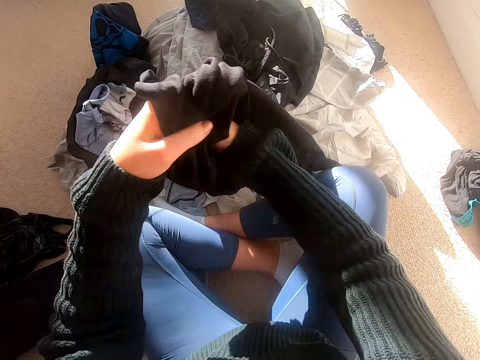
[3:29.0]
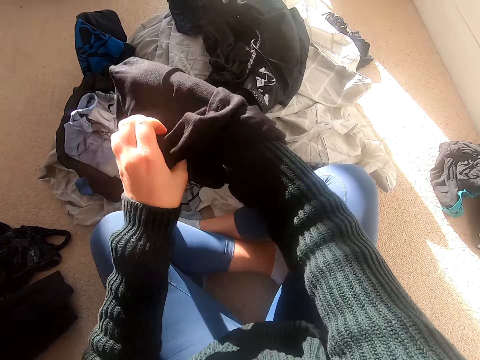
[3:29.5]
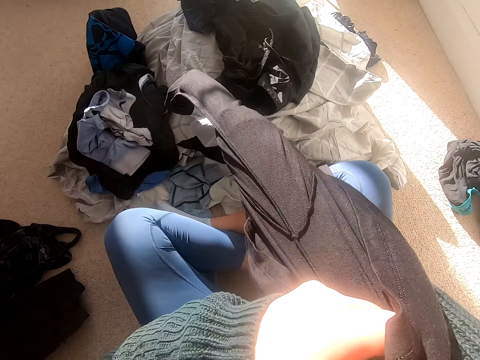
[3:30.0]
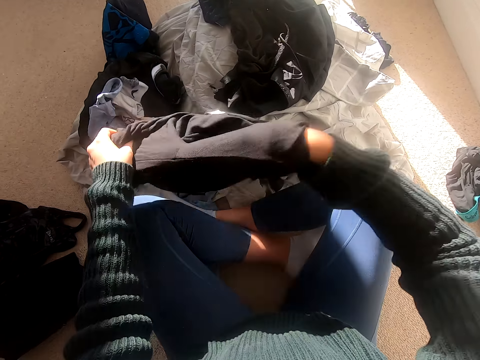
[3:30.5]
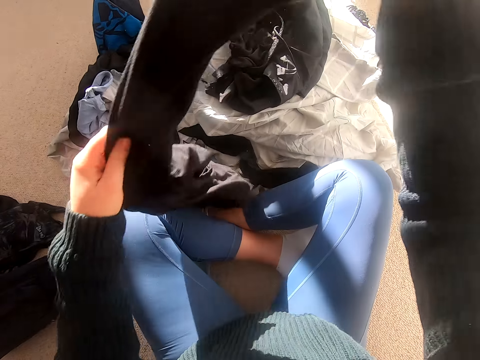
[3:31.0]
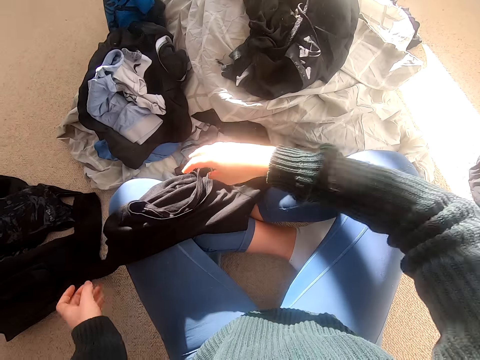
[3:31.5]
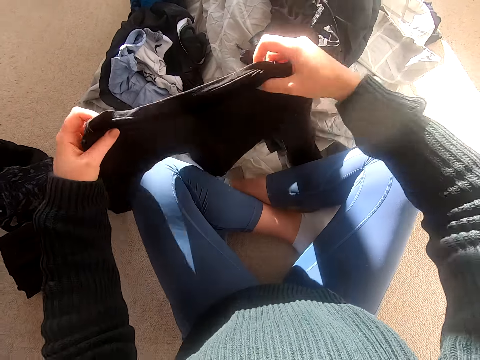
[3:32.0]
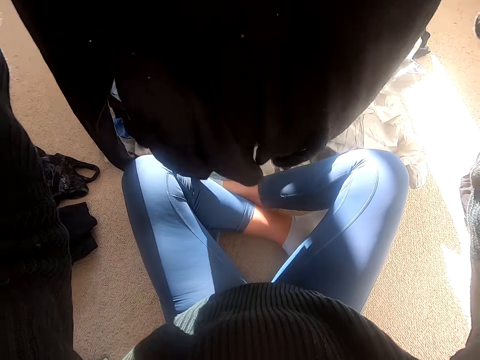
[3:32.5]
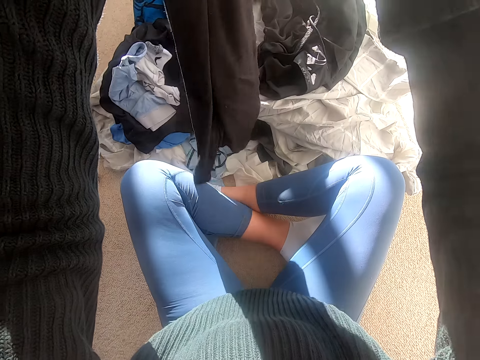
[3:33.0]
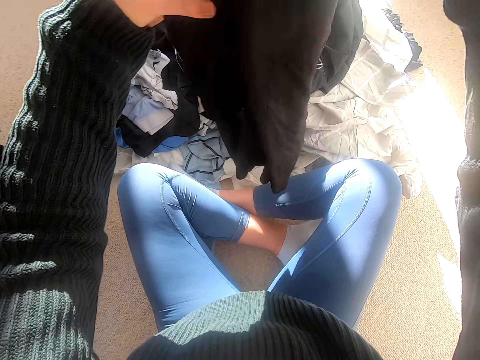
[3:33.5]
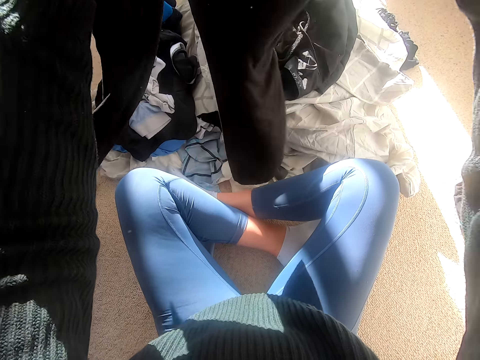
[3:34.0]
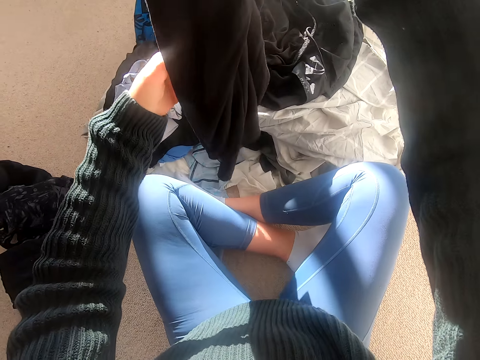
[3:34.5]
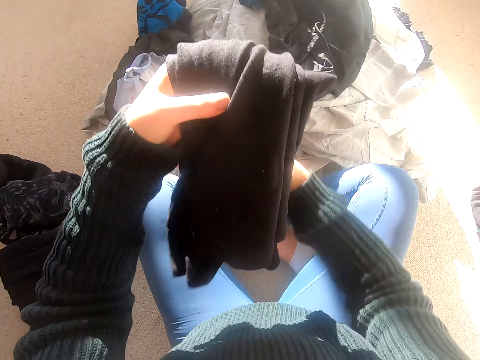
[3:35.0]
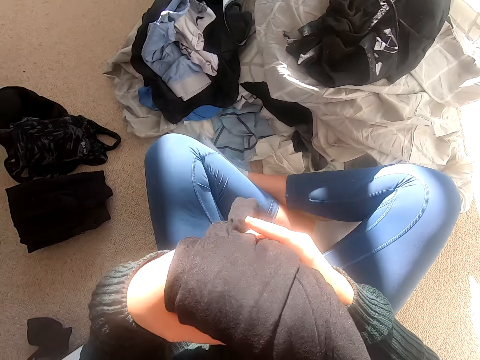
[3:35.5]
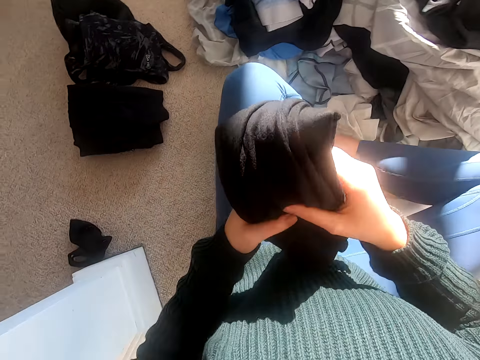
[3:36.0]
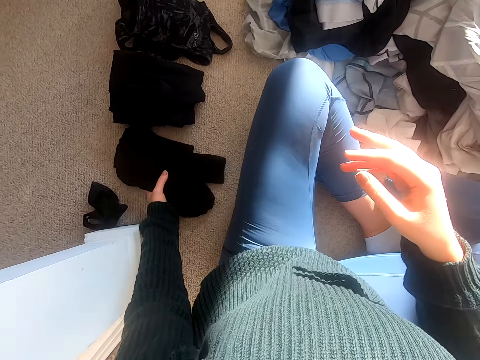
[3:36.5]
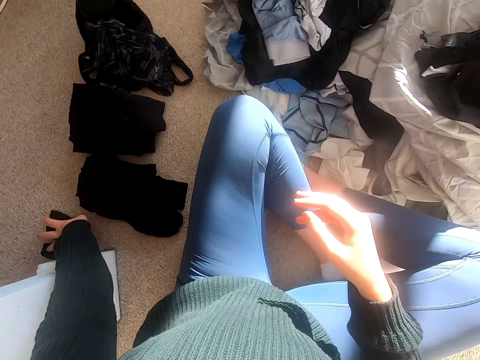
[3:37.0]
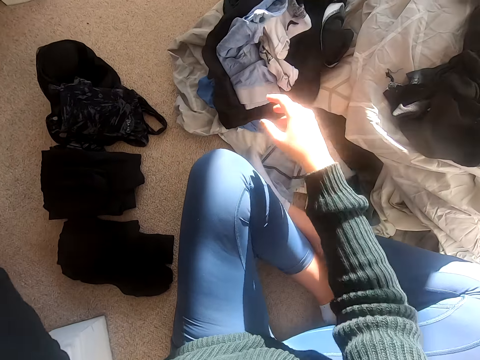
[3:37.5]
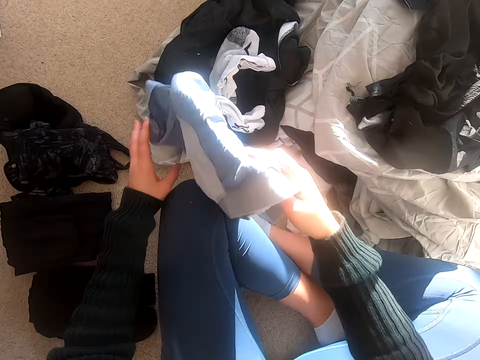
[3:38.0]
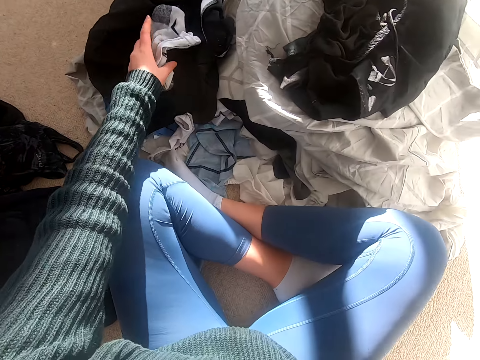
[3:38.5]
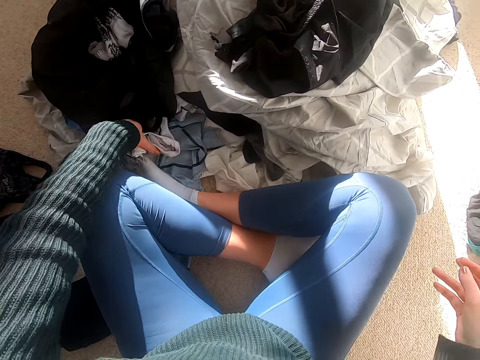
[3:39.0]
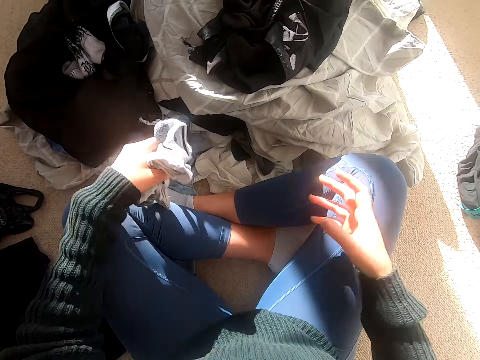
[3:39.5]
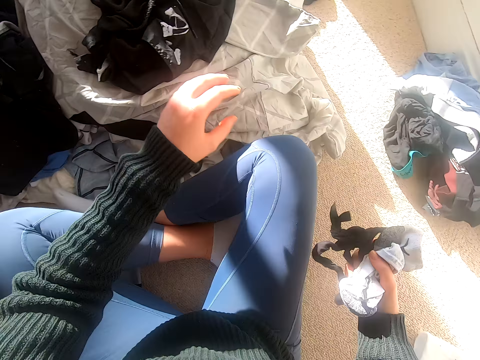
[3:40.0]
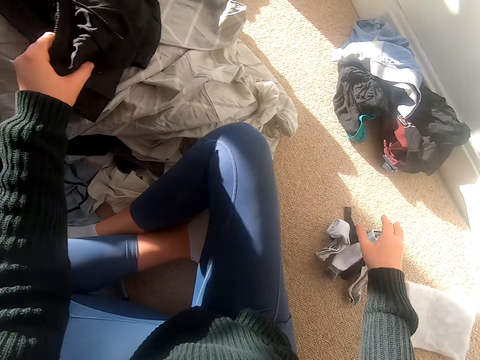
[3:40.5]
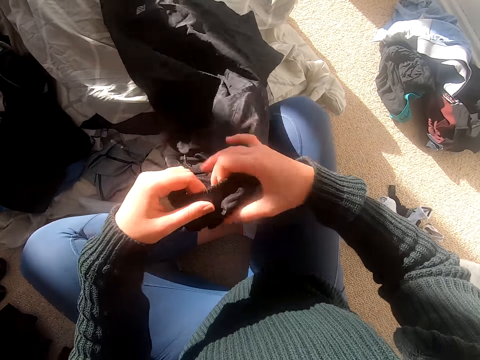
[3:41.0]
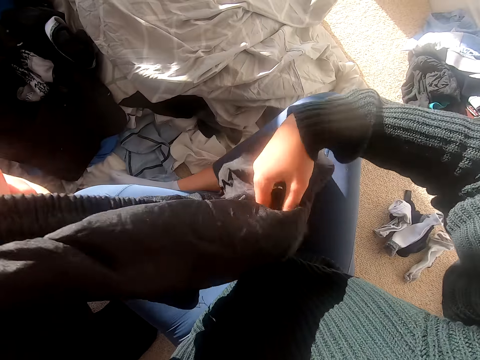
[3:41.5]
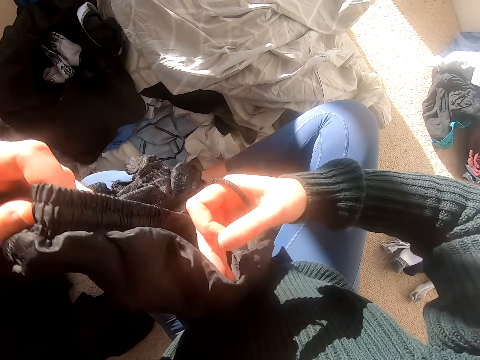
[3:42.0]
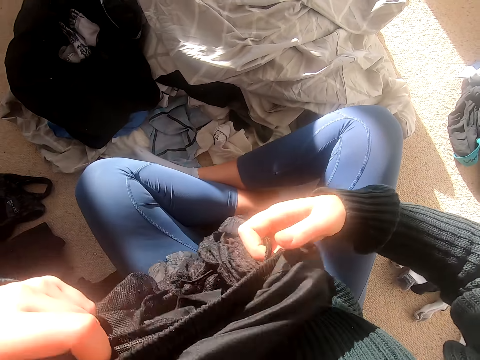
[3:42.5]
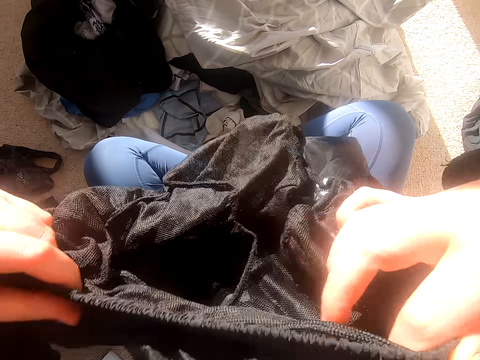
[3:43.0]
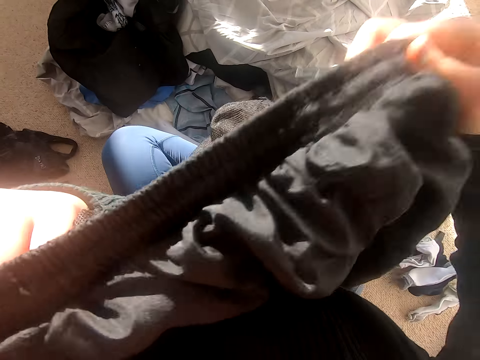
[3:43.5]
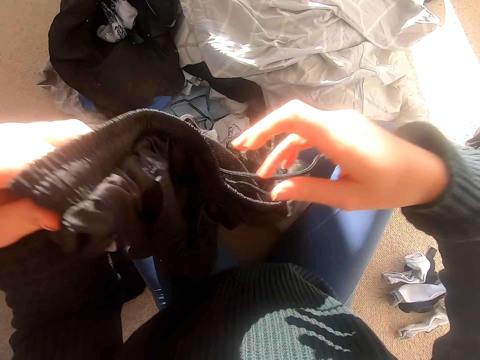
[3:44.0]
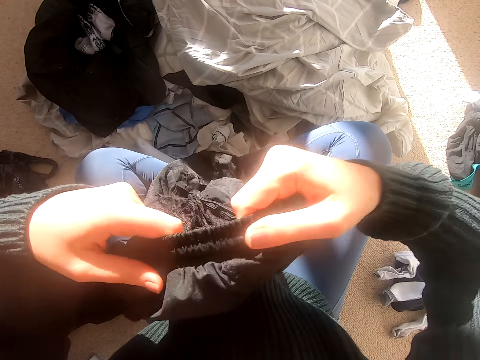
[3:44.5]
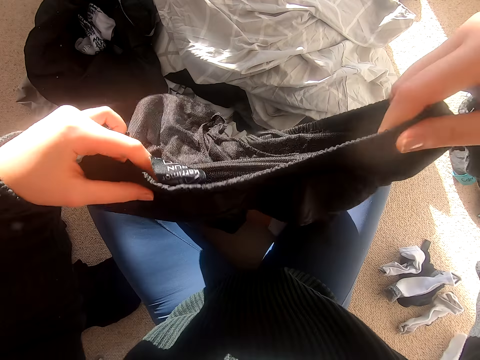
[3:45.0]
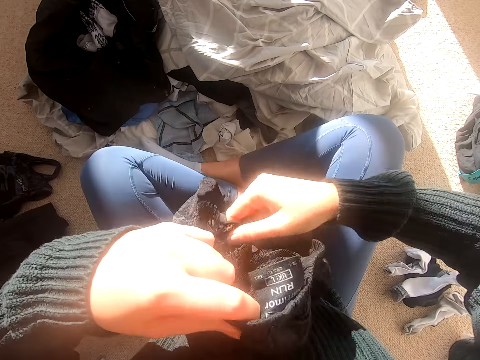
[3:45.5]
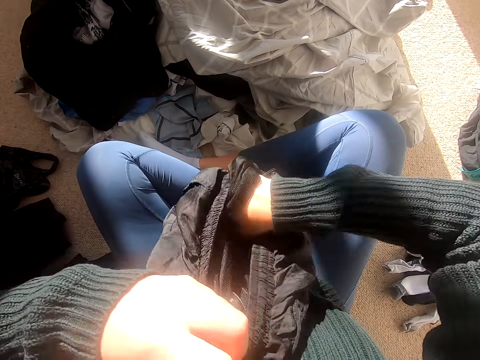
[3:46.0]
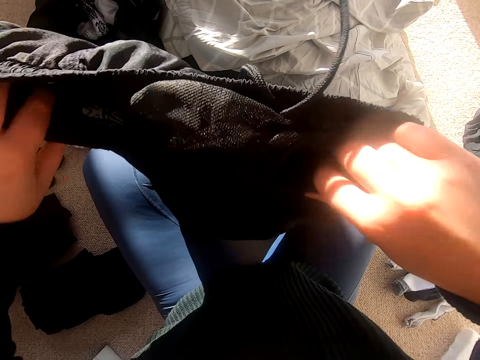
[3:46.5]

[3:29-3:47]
The camera wearer stretches the cloth, folds the cloth, and puts the cloth on the floor. They move the cloth, pick the clothes, and put the clothes aside. They pick the socks, hold the socks, and put the socks on the floor. They pick the cloth, shake the cloth, and stretch the cloth.

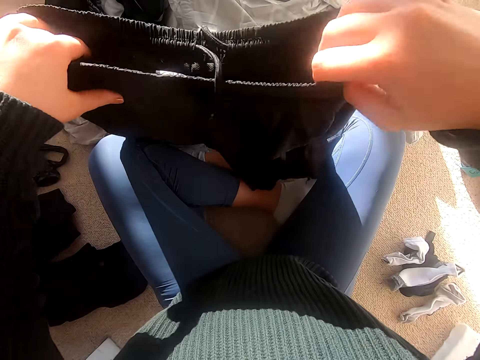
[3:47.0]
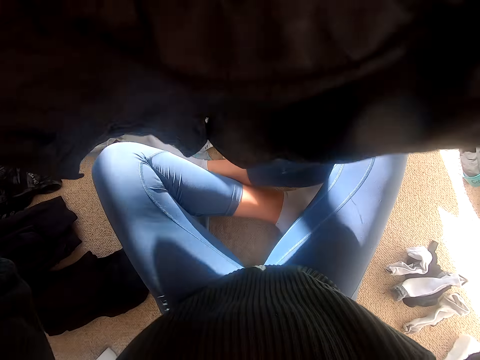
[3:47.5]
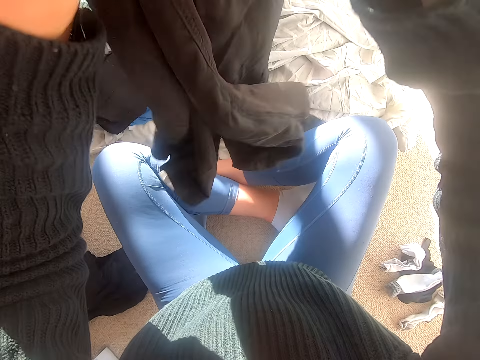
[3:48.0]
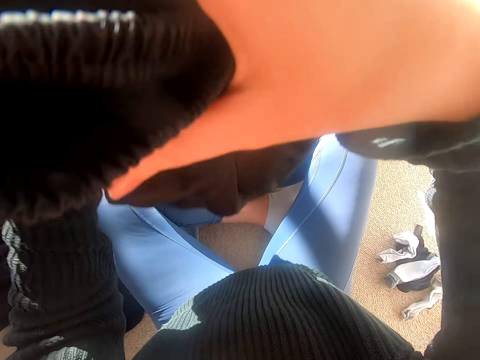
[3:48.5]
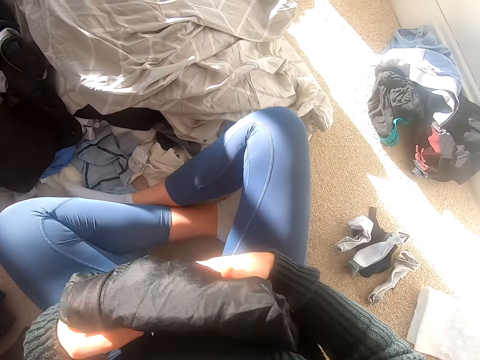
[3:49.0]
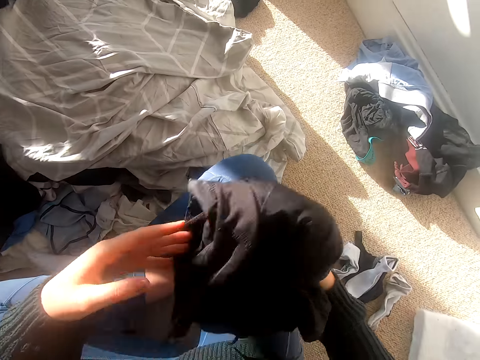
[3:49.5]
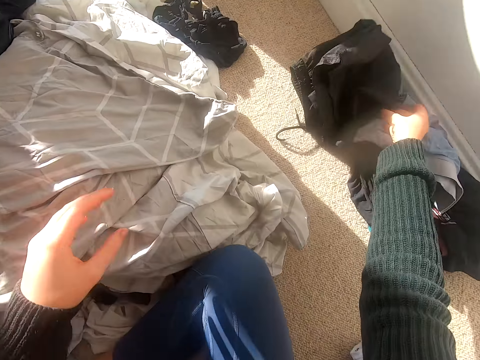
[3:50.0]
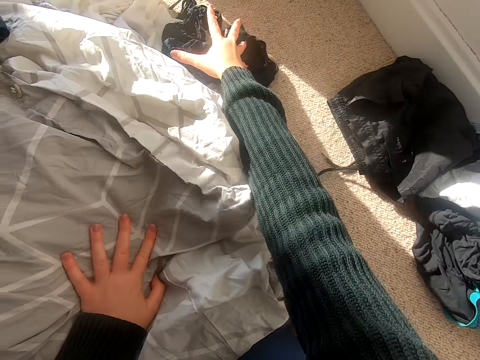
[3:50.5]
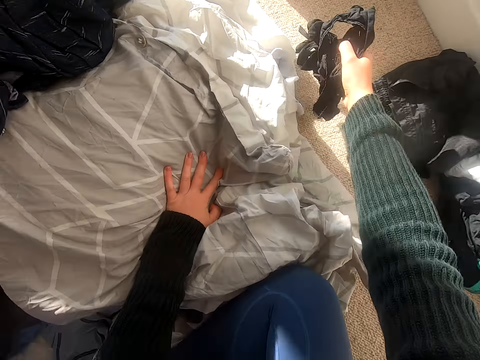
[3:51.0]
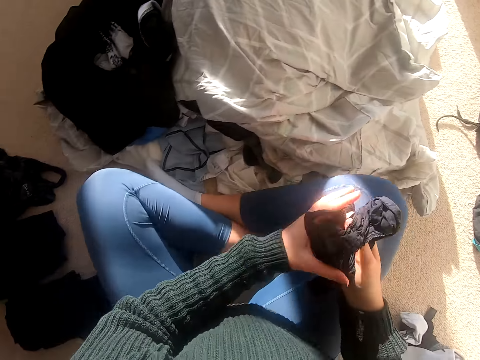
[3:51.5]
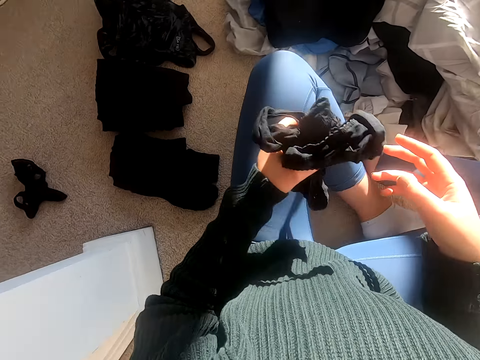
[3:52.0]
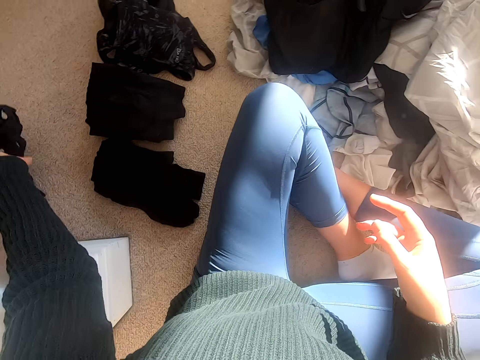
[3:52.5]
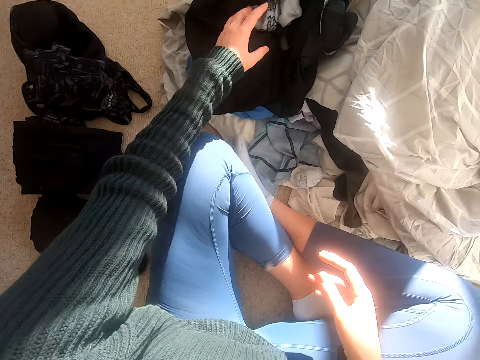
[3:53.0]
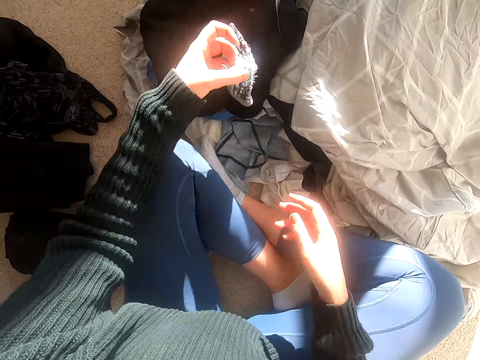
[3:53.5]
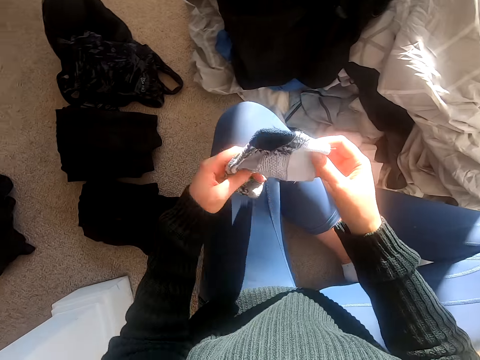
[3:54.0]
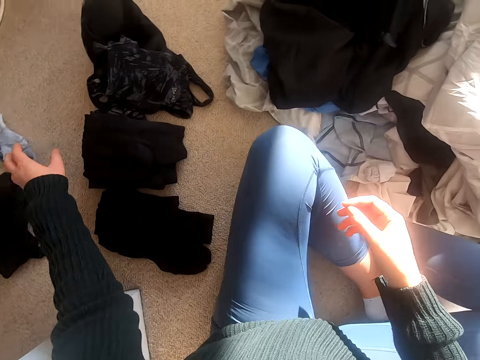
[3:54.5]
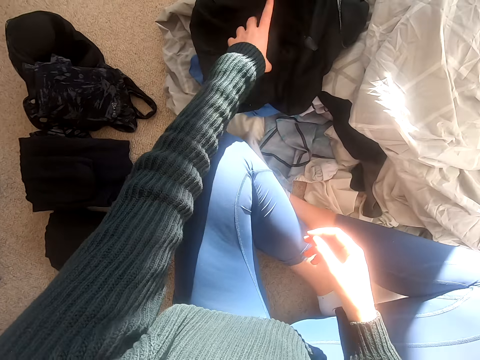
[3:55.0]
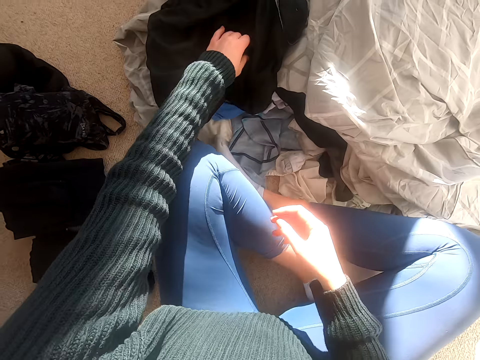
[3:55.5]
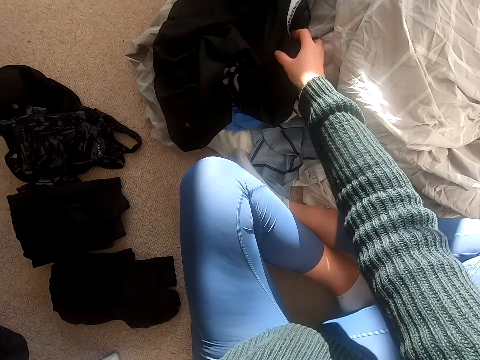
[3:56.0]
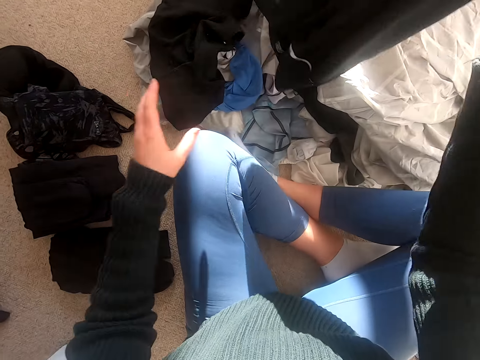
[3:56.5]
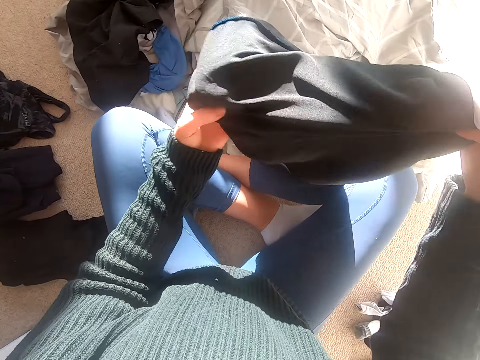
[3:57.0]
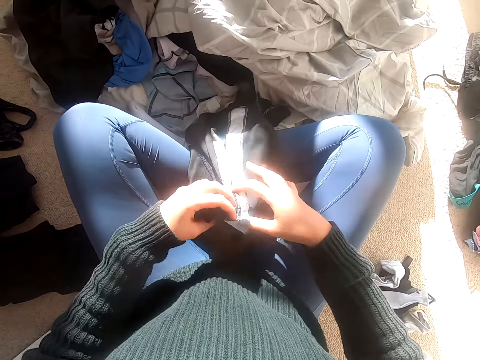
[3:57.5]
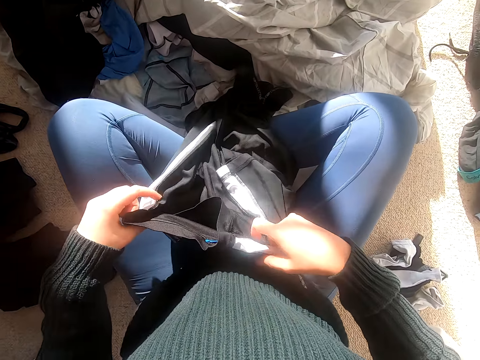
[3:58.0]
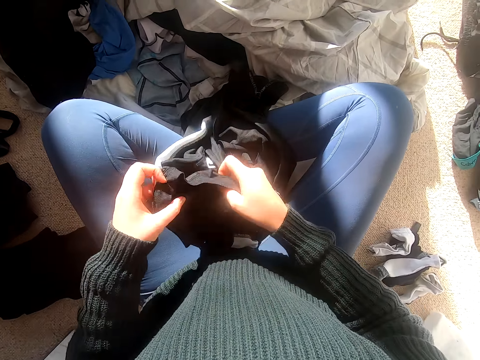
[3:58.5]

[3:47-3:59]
The camera wearer folds the cloth and puts the cloth aside. They pick the cloth and put the cloth aside. They pick the socks, hold the socks, and put the socks aside. They pick the cloth.
